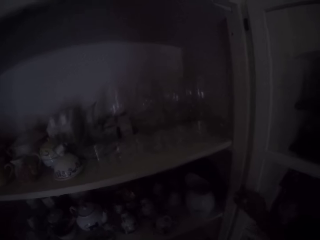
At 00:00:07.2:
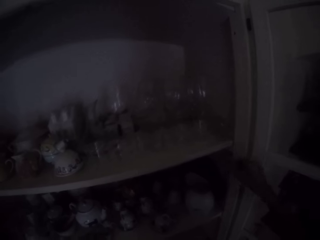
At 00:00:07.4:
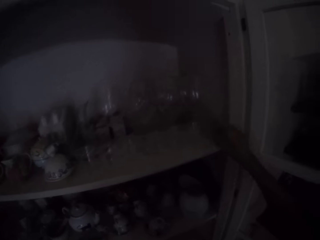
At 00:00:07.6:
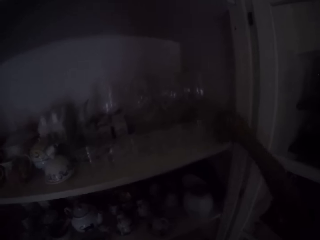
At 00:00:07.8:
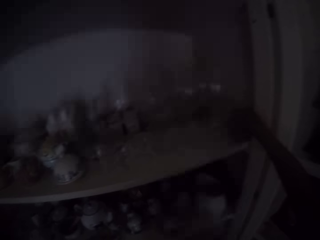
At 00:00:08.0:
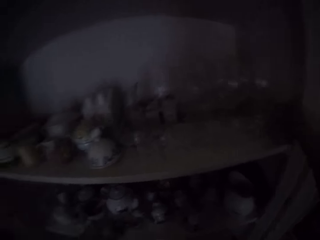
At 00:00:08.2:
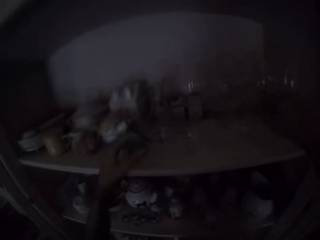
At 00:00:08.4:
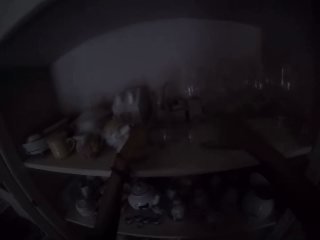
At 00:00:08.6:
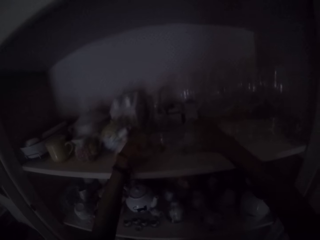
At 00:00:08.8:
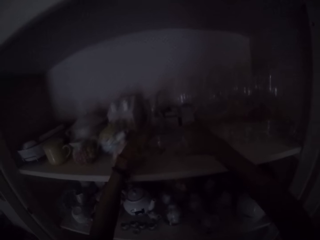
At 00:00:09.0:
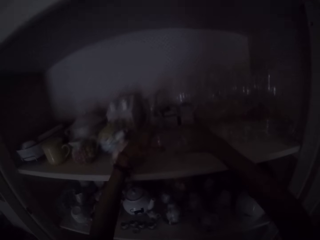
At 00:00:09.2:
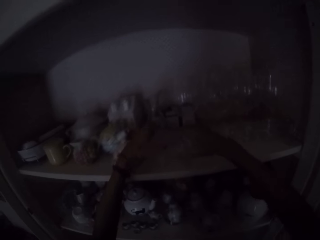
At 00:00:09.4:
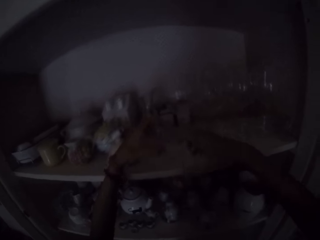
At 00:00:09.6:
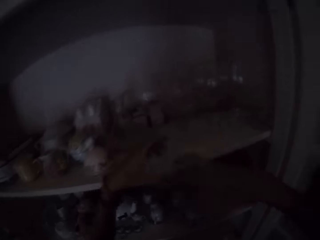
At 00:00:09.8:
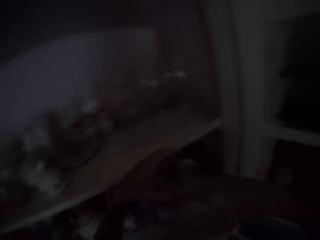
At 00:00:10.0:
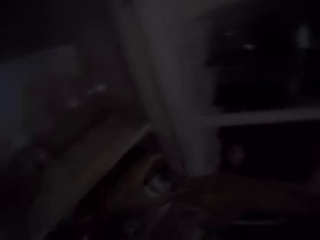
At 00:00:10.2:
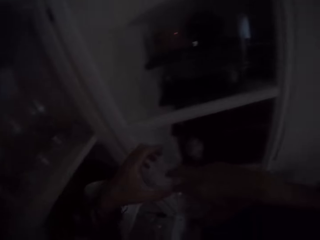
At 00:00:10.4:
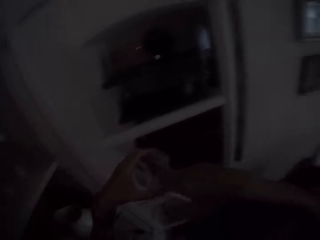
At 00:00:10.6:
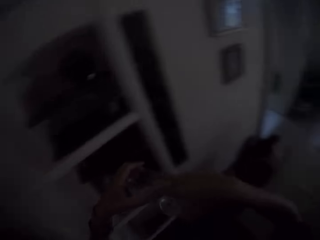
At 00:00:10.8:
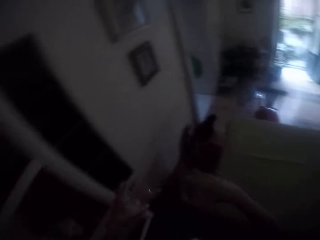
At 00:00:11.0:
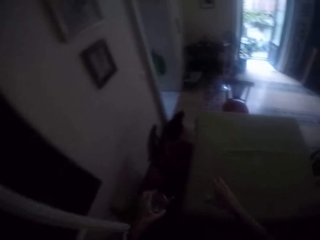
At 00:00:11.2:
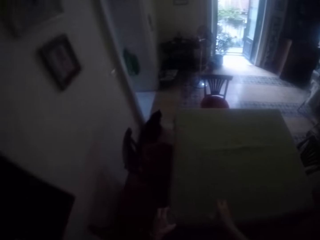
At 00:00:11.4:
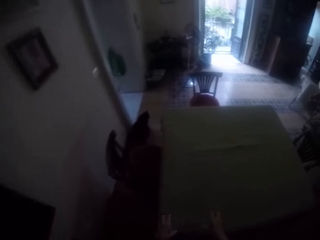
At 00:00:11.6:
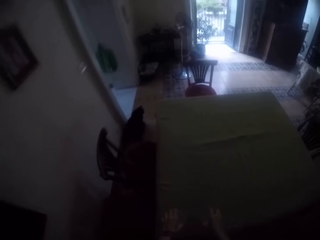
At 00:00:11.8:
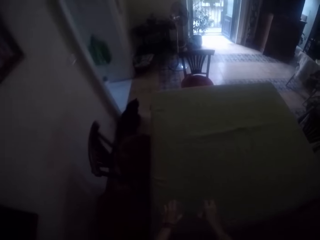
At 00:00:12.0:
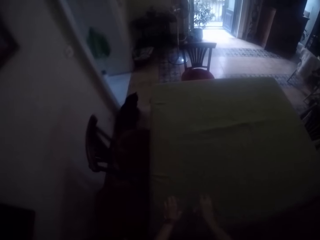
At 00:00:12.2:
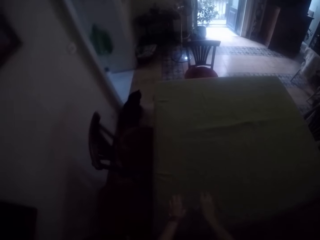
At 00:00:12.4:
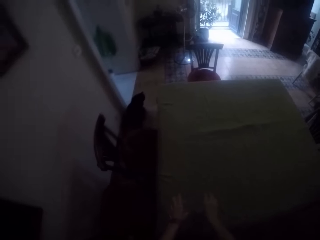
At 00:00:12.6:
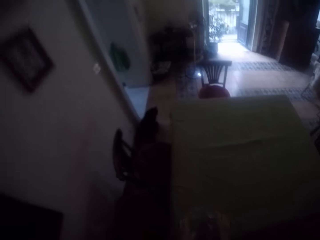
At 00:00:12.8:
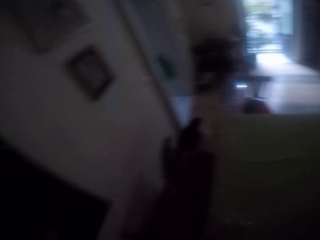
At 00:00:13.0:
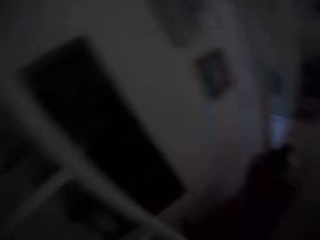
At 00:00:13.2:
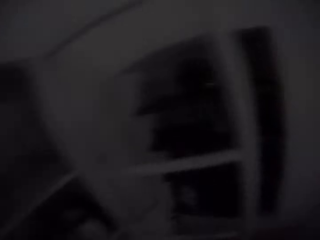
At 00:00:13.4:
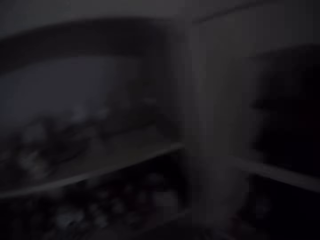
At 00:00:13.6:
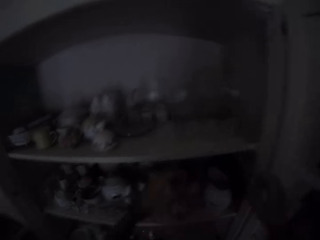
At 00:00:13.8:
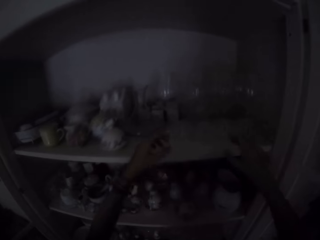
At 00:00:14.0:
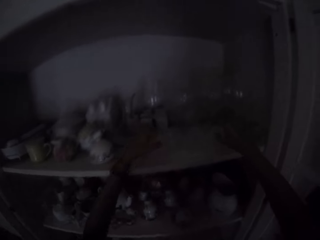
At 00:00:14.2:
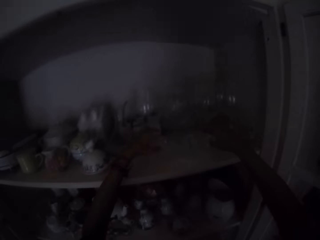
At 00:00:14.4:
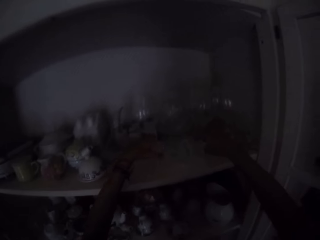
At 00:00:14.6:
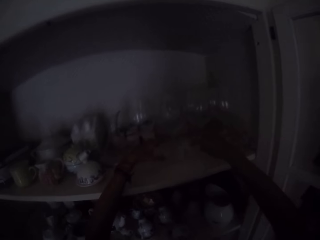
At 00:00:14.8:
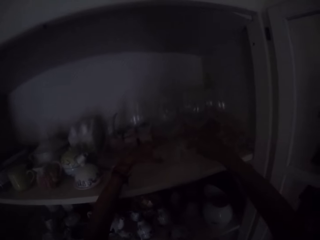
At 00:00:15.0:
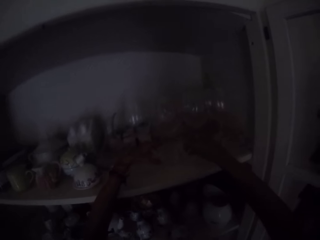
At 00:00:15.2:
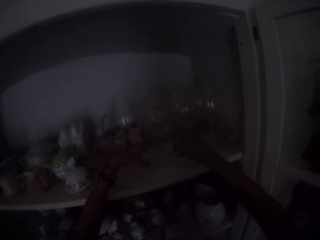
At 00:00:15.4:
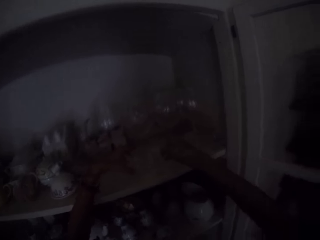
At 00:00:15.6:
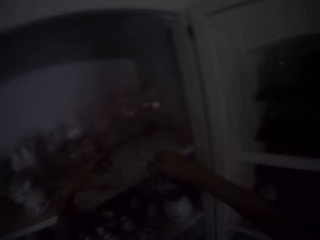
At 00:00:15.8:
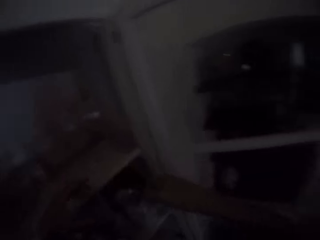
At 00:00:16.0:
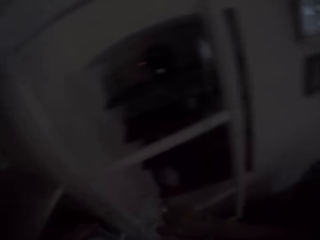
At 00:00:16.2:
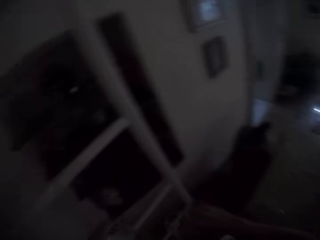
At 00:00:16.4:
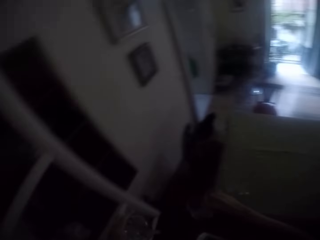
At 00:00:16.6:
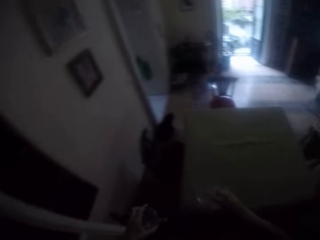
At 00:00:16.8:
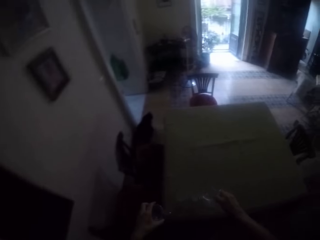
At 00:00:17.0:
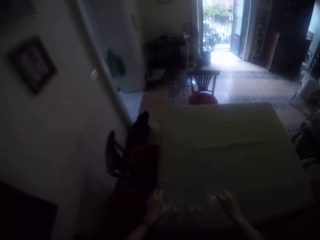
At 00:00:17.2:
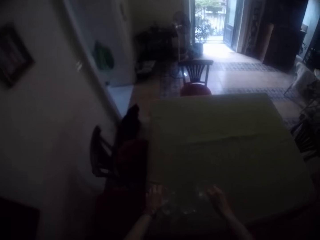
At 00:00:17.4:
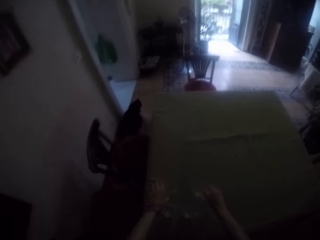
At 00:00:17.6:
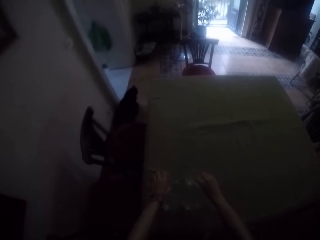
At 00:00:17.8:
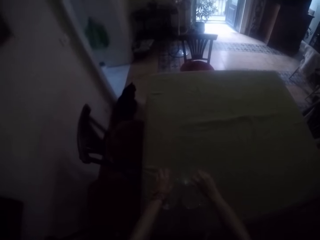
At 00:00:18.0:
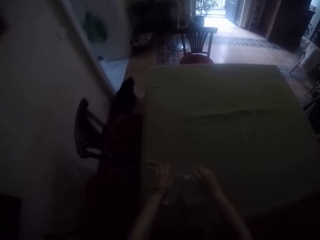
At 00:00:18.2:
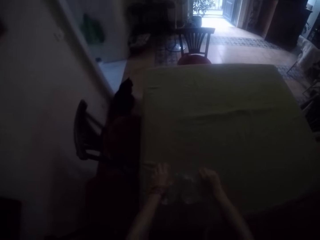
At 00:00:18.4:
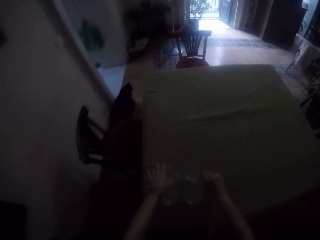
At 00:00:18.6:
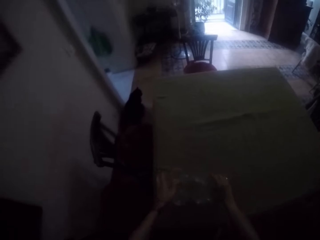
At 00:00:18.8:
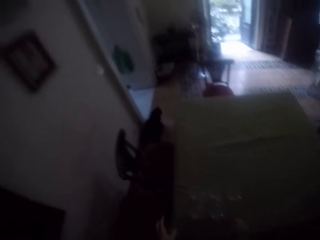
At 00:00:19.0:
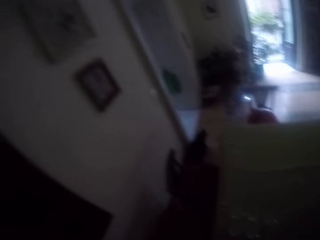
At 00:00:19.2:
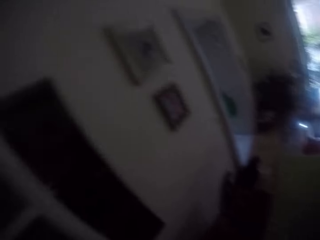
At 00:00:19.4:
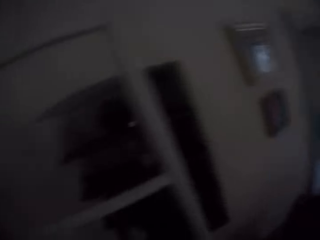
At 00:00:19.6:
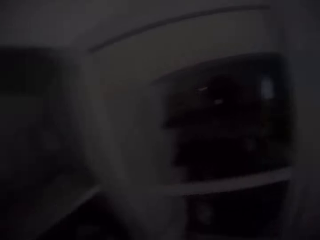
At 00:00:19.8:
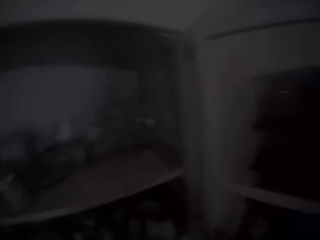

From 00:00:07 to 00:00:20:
The camera wearer picks the glasses from the shelf. They arrange the glasses in the drawer. They put the glasses on the table. They pick the glasses from the drawer. They put the glasses on the table.

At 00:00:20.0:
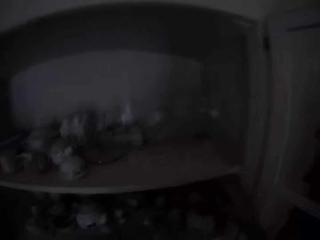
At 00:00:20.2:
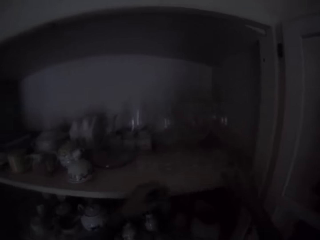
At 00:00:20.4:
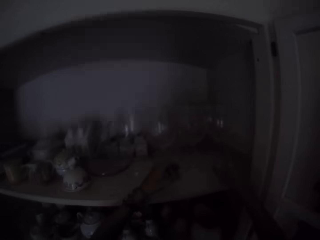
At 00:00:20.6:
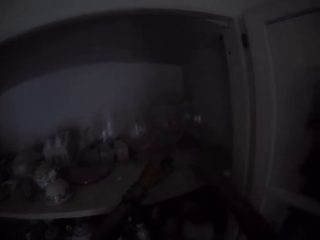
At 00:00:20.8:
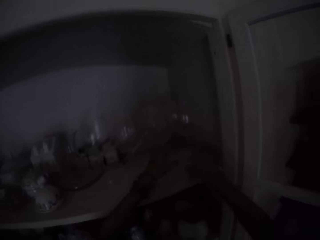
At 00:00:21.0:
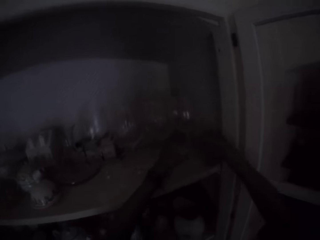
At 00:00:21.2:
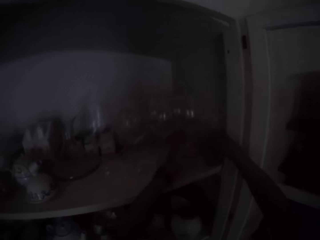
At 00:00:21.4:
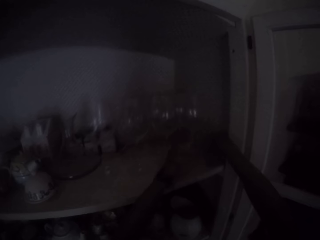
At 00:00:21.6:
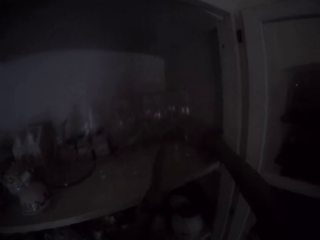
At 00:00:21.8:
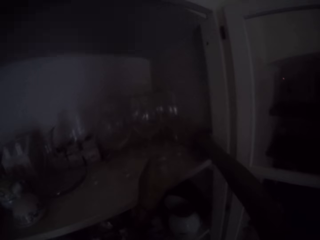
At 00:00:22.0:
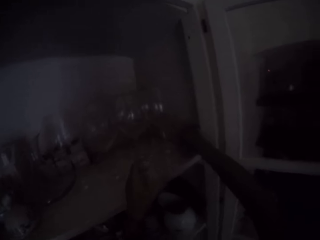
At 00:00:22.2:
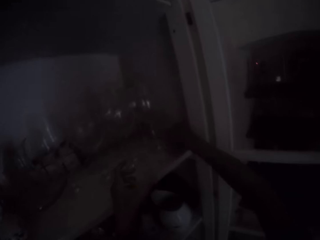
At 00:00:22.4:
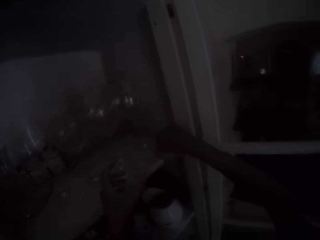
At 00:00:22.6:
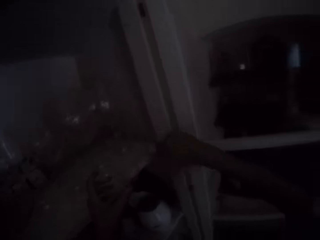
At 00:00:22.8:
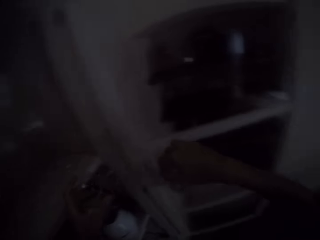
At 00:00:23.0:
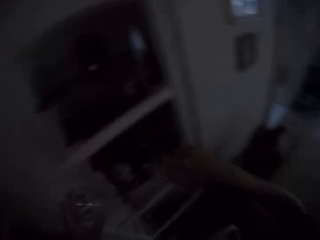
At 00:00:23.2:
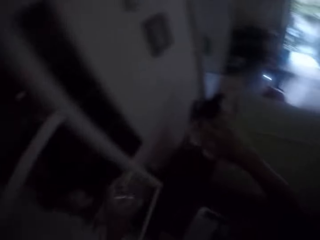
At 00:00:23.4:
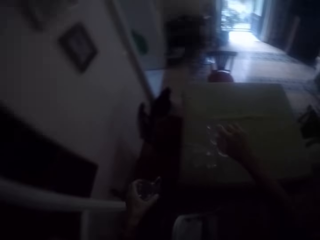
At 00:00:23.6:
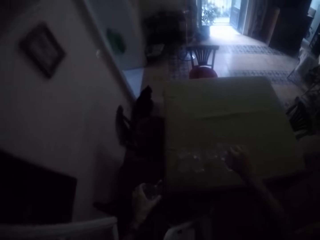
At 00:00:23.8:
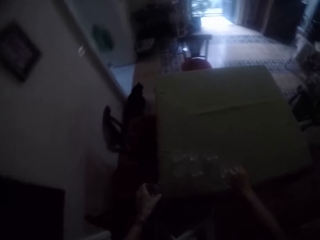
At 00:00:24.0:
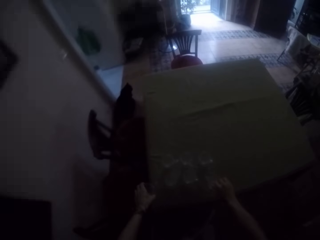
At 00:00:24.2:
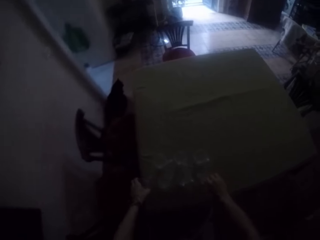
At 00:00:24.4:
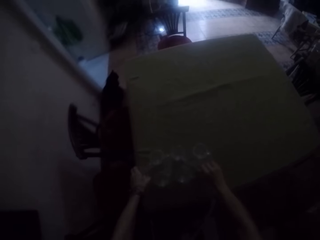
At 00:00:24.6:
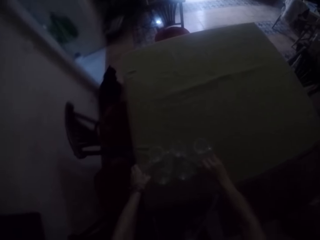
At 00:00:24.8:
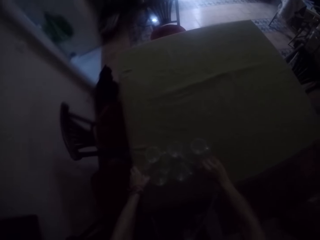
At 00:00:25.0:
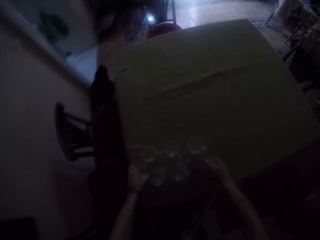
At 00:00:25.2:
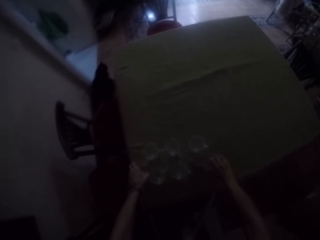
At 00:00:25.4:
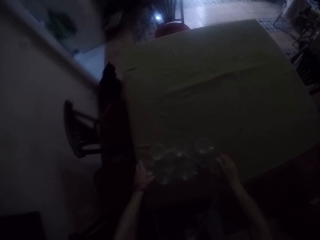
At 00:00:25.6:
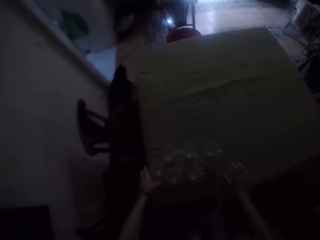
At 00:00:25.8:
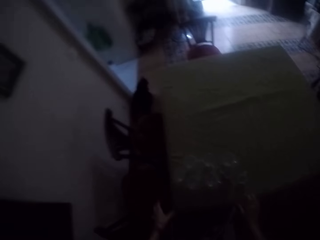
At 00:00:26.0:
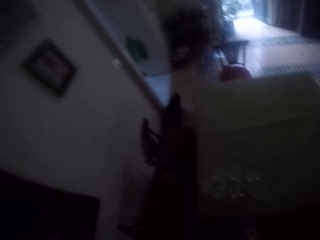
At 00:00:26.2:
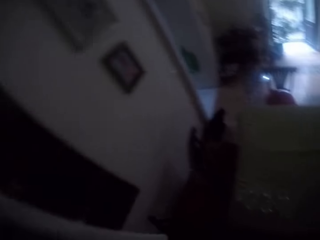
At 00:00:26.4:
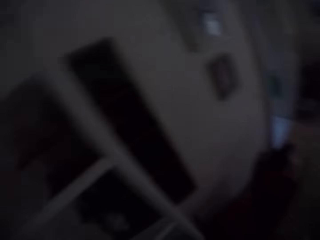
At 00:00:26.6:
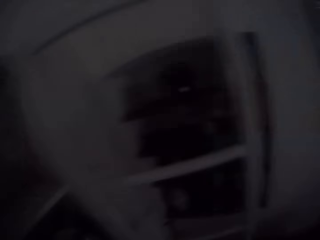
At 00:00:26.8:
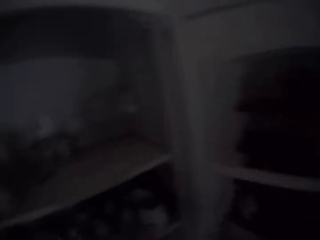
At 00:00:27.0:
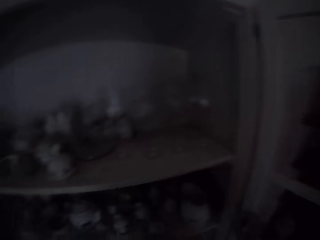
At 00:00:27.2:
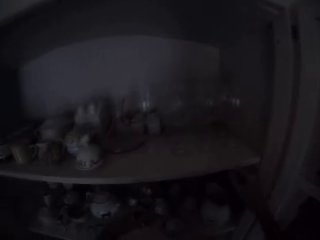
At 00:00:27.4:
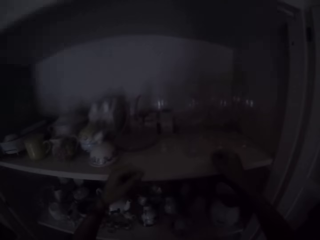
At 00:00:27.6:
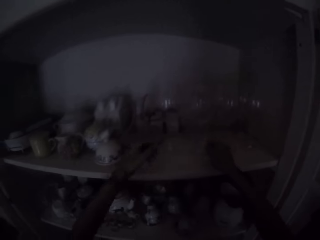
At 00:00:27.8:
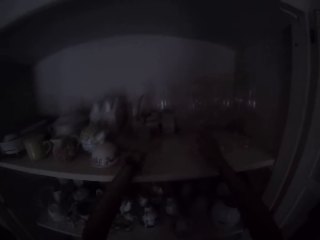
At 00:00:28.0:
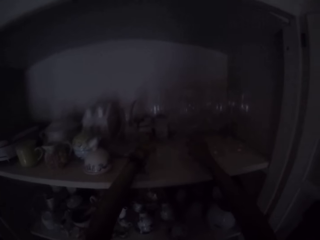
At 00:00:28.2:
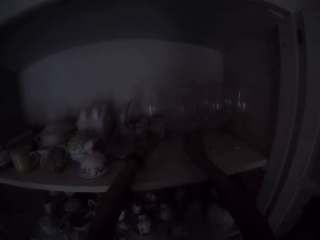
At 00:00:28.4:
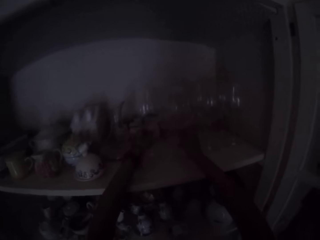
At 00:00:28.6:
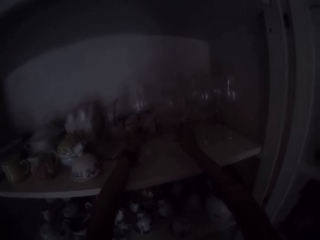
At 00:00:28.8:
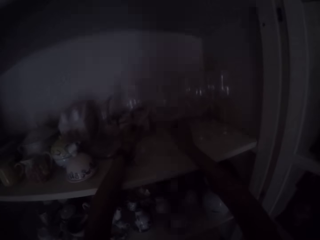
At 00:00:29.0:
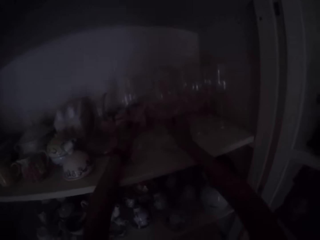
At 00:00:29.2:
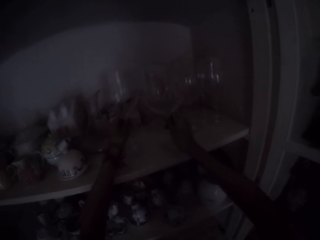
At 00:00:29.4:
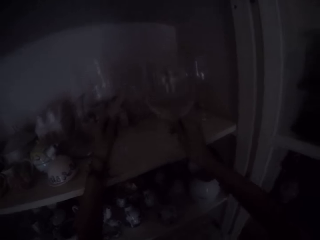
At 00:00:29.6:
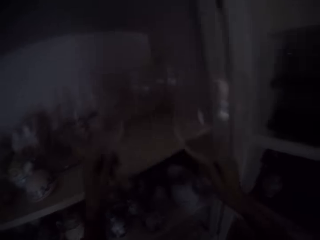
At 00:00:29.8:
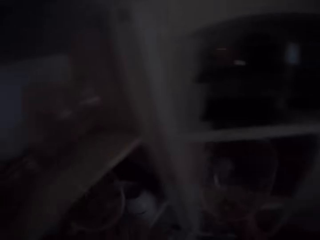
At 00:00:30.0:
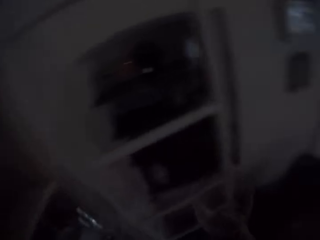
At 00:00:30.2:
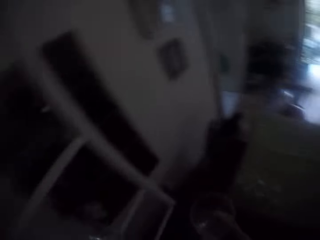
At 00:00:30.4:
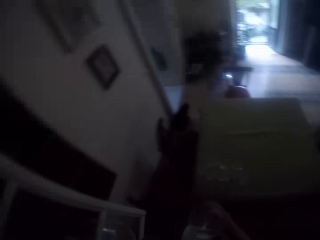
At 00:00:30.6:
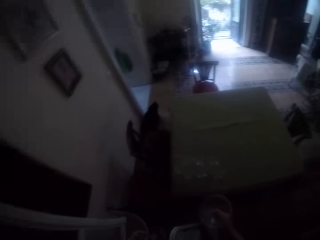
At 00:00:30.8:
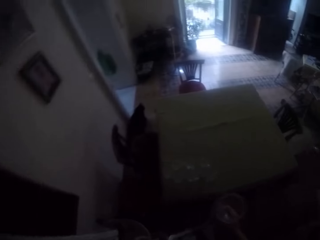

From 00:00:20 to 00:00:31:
The camera wearer picks the glasses from the drawer. They put the glasses on the table. They pick the glasses from the drawer.
